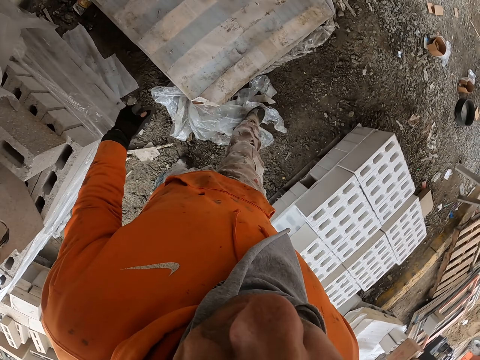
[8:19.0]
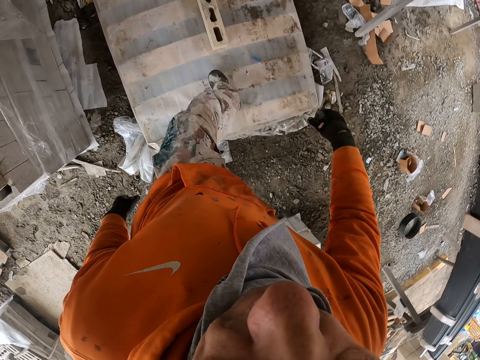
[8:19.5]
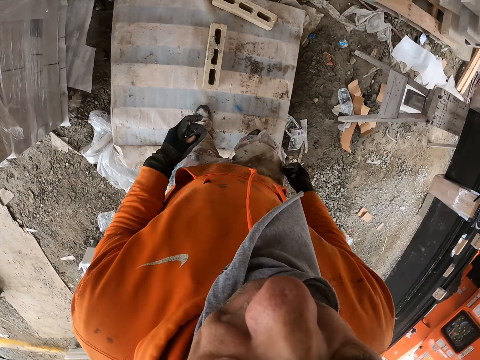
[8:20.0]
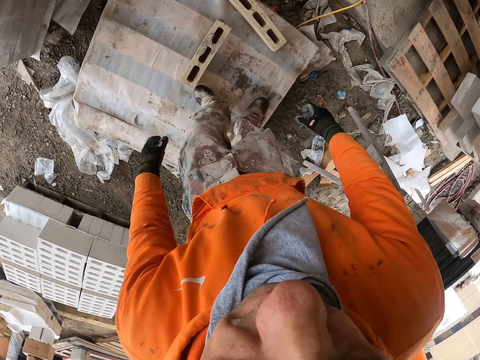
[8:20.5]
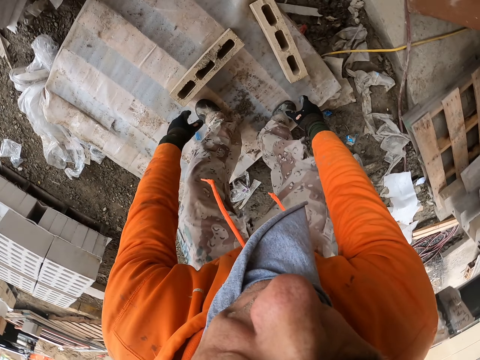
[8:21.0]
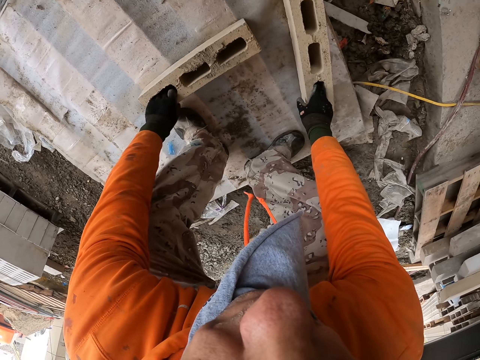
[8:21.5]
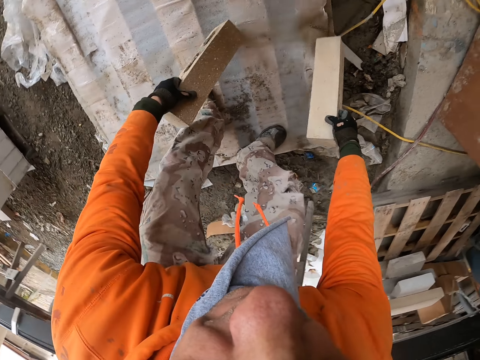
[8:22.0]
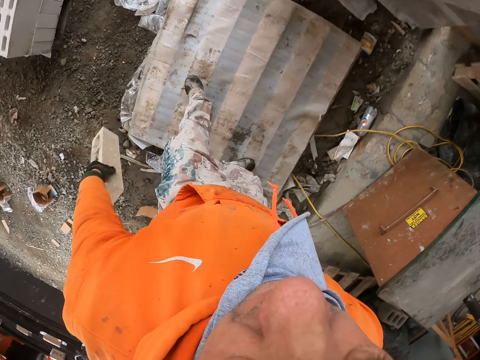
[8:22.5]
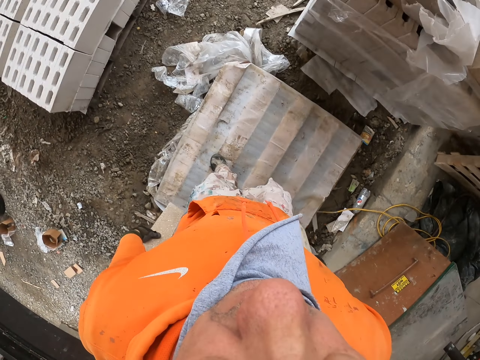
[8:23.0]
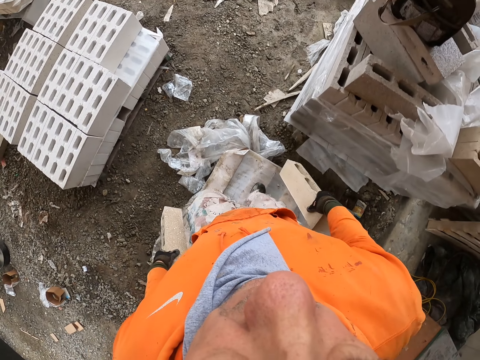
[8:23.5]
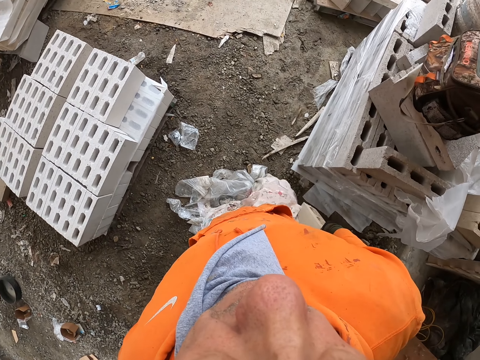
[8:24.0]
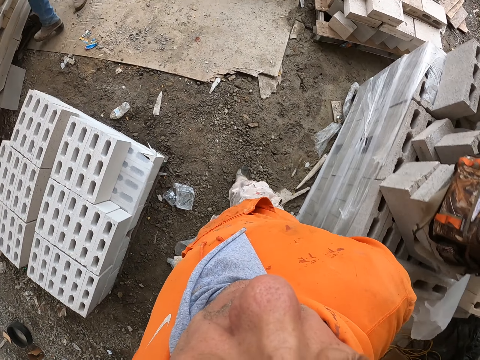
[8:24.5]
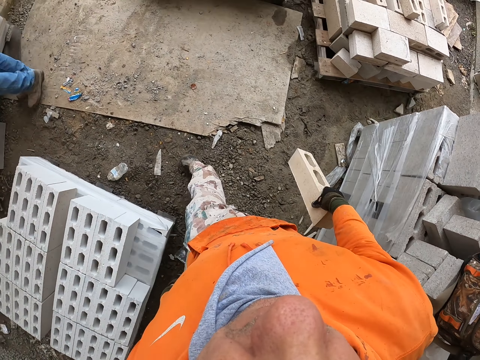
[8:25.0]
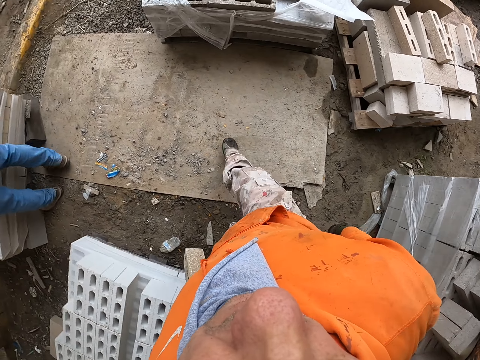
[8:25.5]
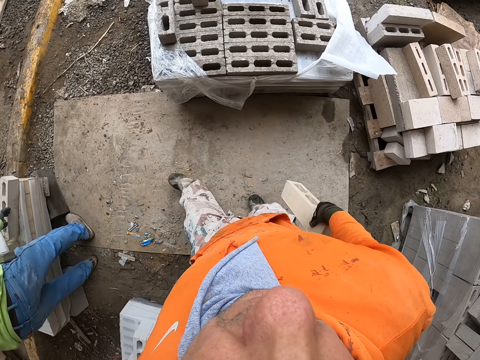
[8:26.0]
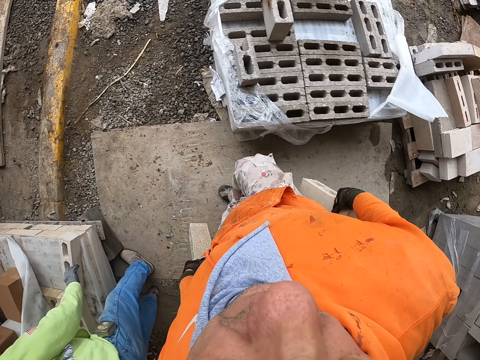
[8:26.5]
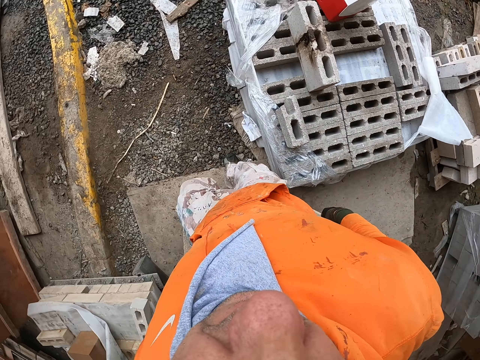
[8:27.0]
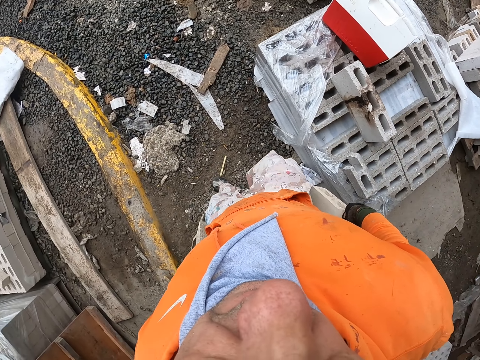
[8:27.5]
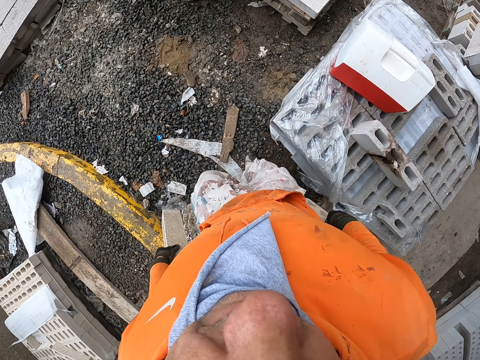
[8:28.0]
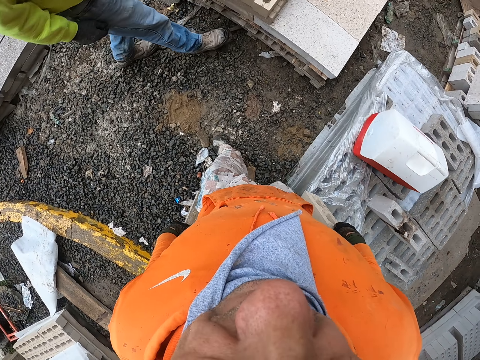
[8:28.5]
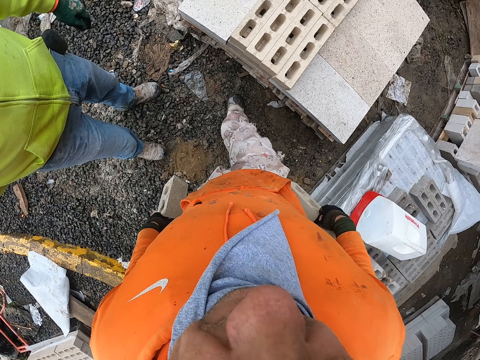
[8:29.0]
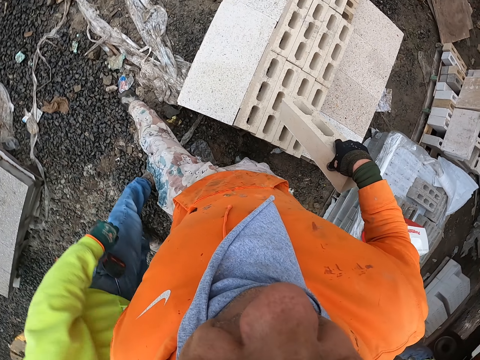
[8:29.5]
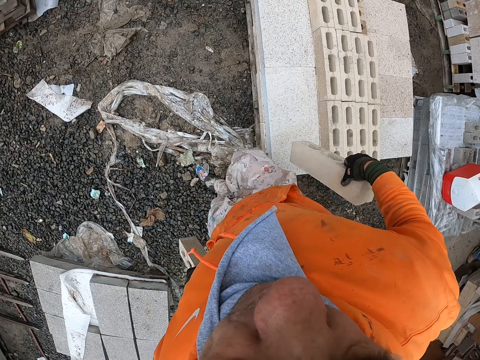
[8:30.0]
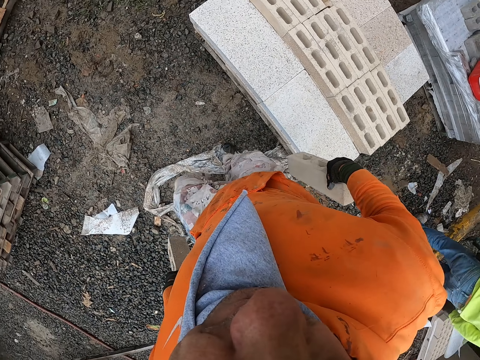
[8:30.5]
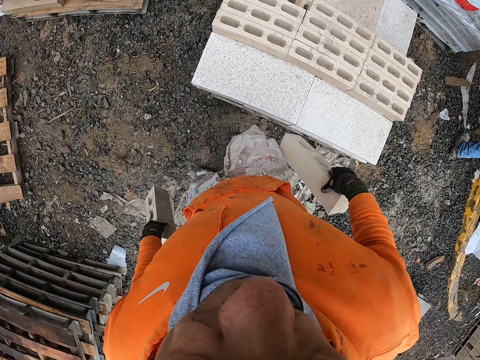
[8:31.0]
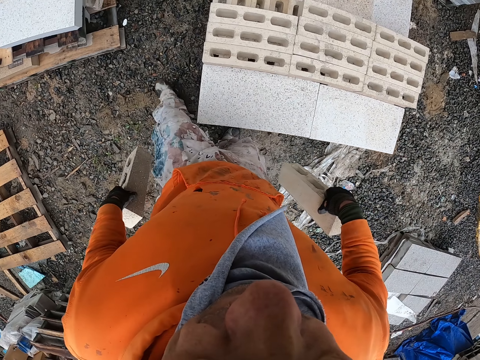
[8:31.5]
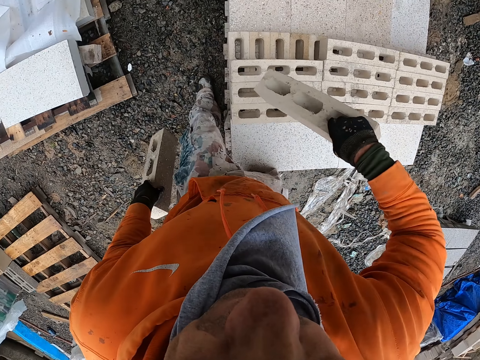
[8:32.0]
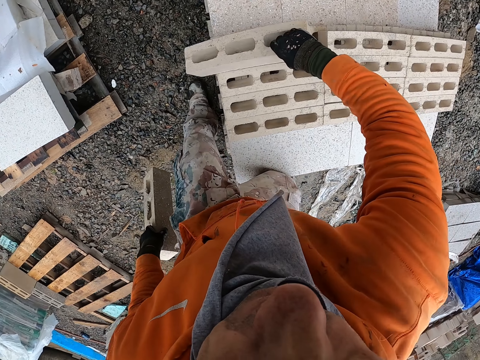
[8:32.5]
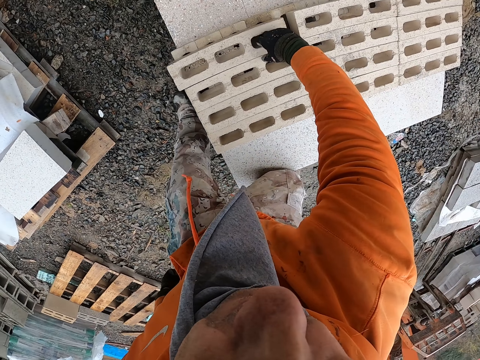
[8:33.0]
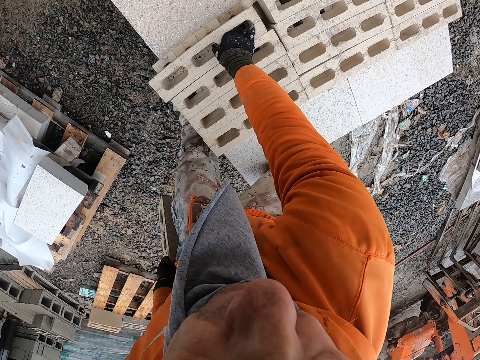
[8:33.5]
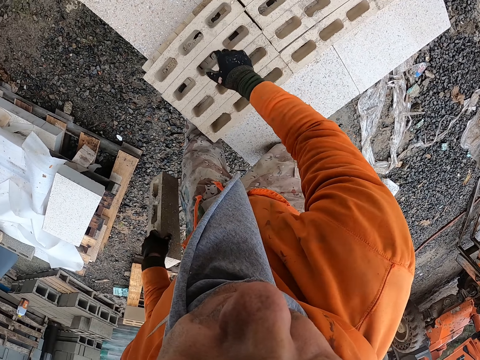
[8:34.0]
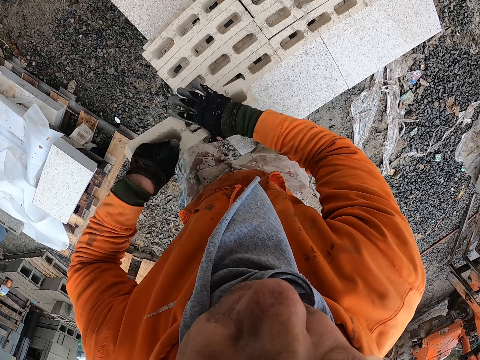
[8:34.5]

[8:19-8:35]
The camera wearer picks bricks. They carry the bricks. They walk in the construction site with the bricks in hand. A person picks a brick. The camera wearer walks around. A man stands by. The camera wearer carries the bricks. They place the bricks on top of other bricks.

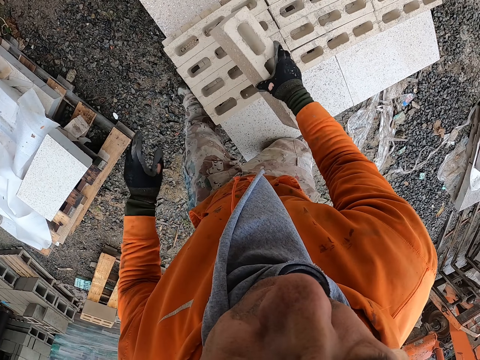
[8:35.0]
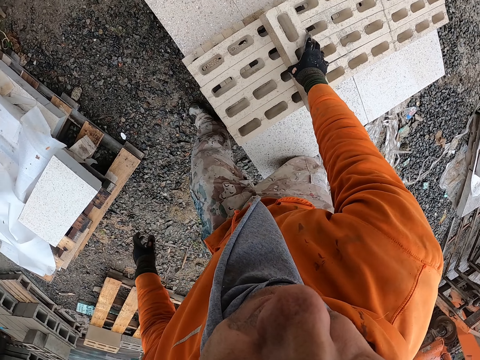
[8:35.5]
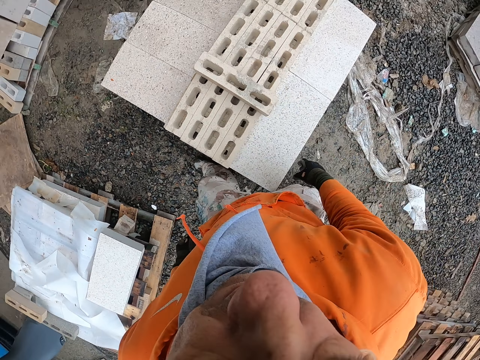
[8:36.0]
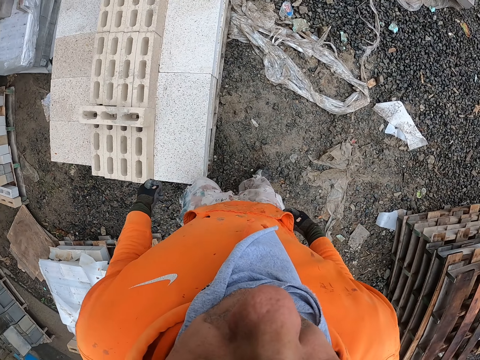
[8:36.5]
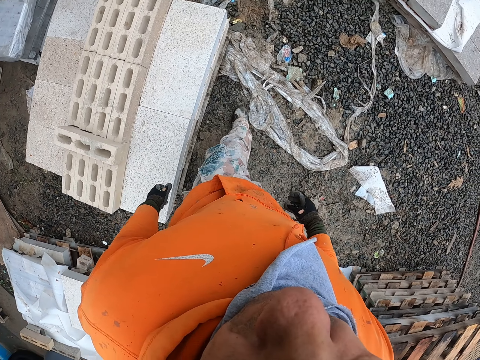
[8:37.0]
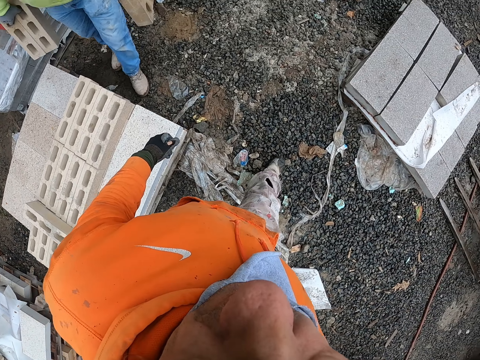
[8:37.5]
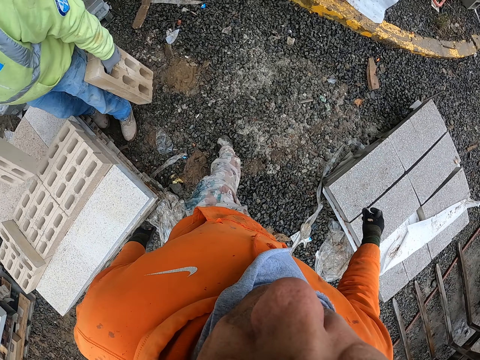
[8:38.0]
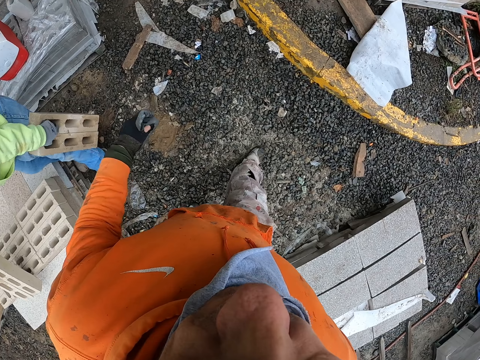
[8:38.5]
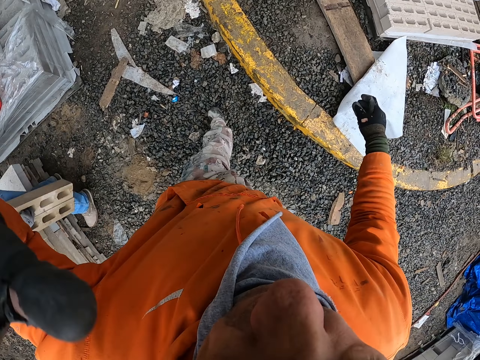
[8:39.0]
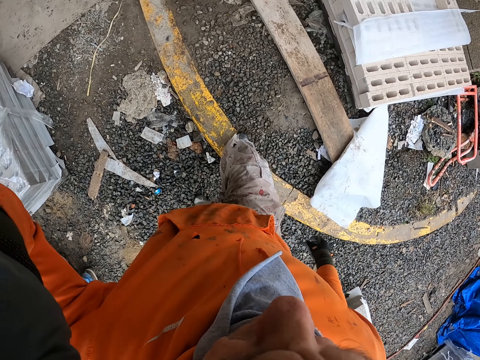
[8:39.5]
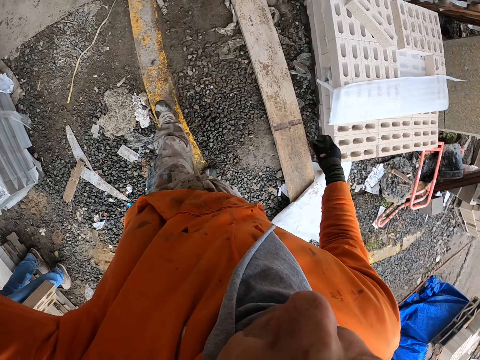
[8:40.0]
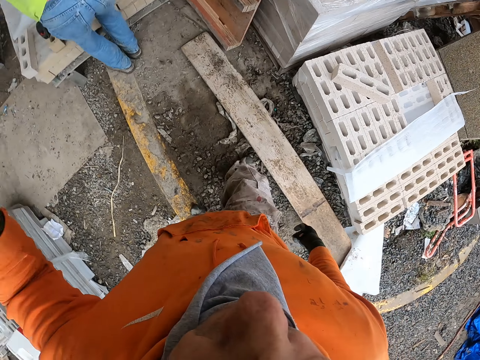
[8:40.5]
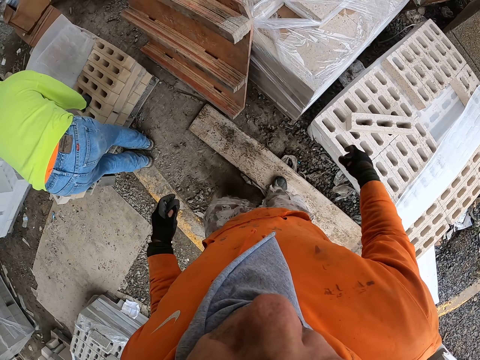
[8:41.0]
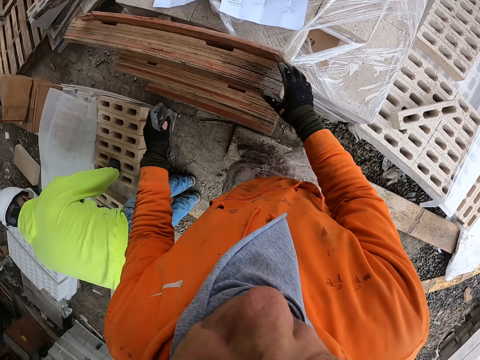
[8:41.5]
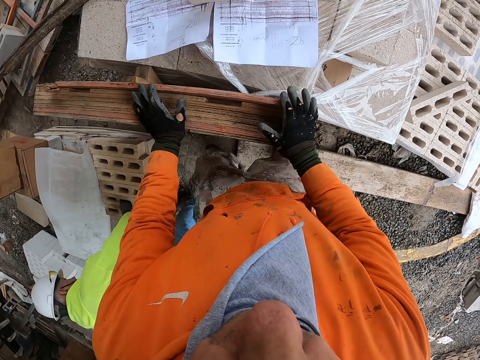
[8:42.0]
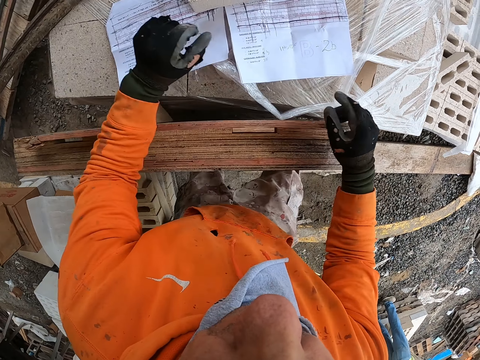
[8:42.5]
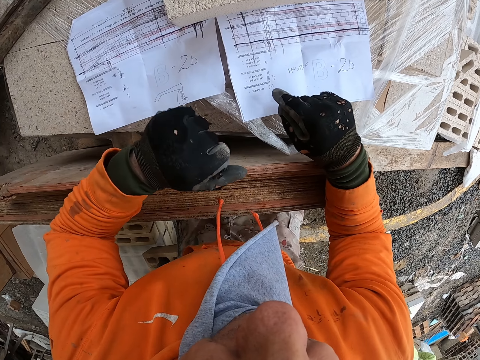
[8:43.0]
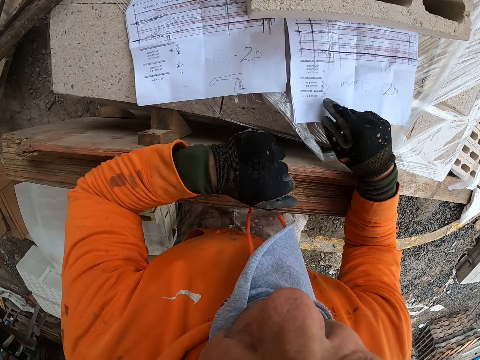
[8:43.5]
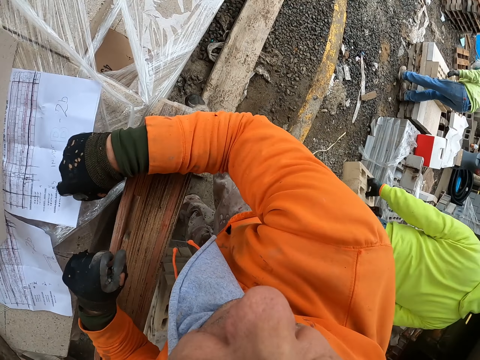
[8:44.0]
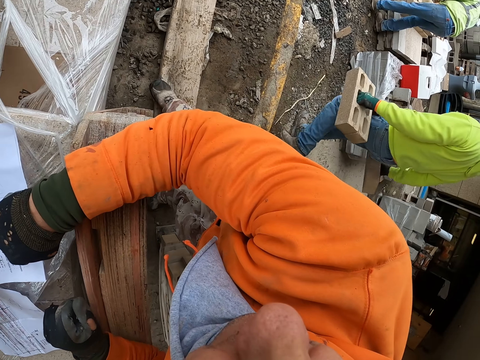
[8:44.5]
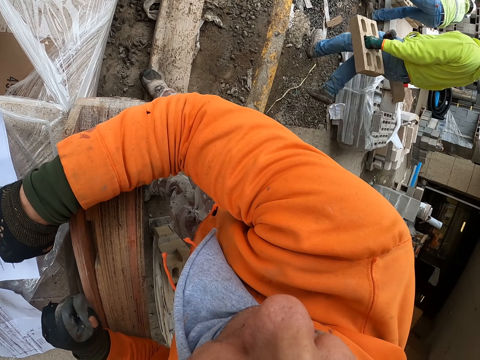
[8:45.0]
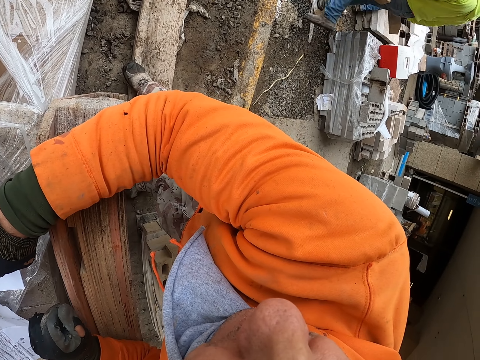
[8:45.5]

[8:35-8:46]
The camera wearer walks in the construction site. A person carries bricks. The camera wearer lifts hand up. They adjust the camera. They walk around. They read a paper. They look aside. Another person carries a brick.
